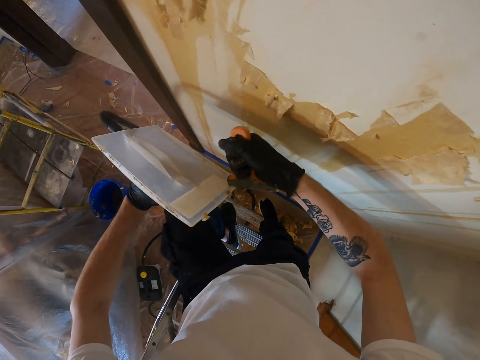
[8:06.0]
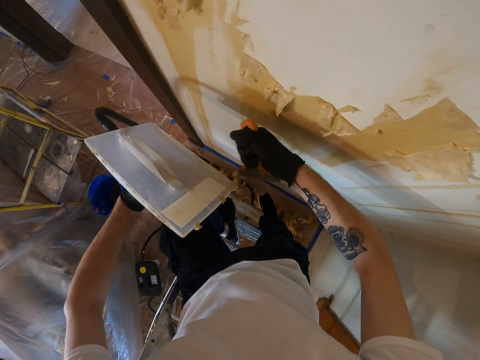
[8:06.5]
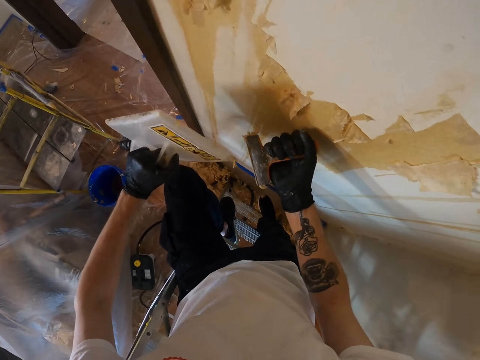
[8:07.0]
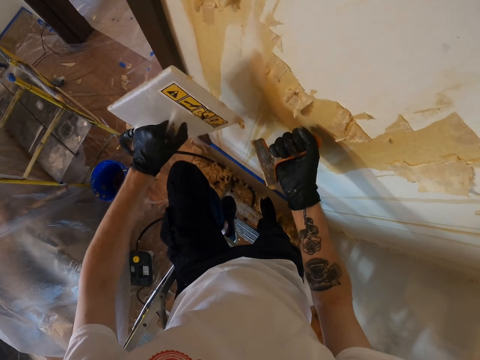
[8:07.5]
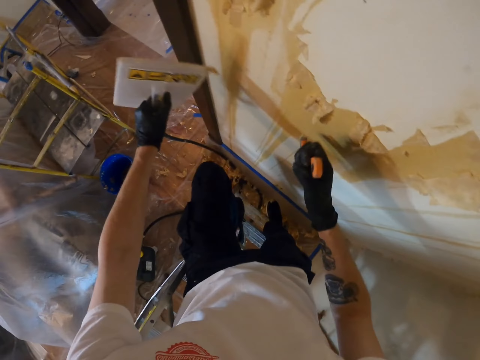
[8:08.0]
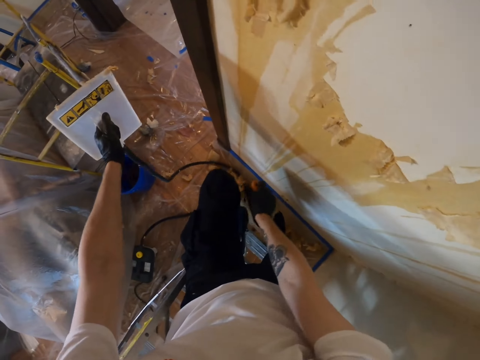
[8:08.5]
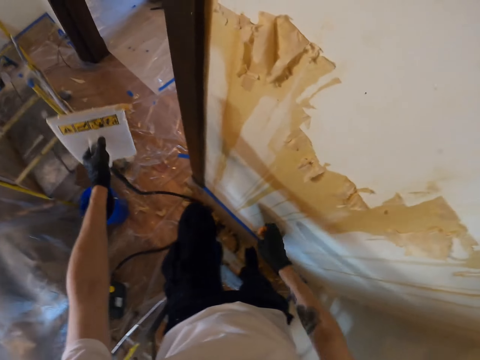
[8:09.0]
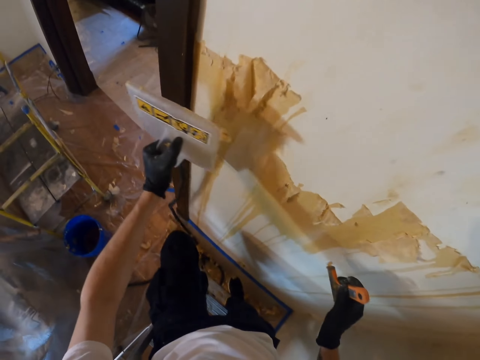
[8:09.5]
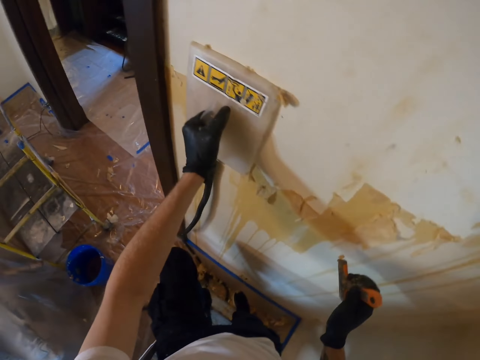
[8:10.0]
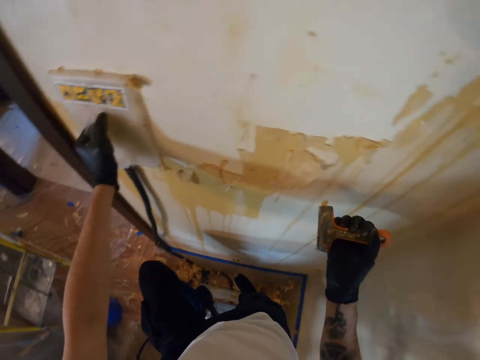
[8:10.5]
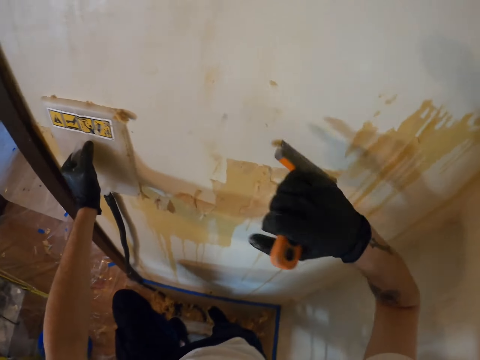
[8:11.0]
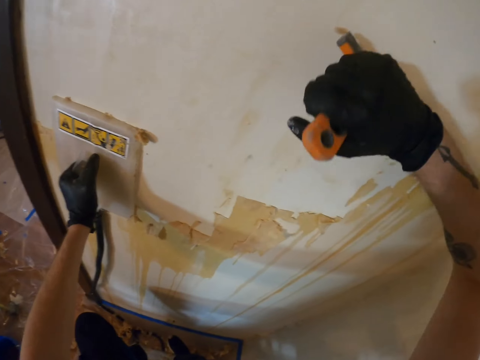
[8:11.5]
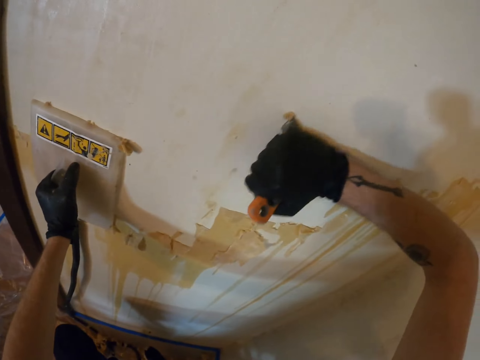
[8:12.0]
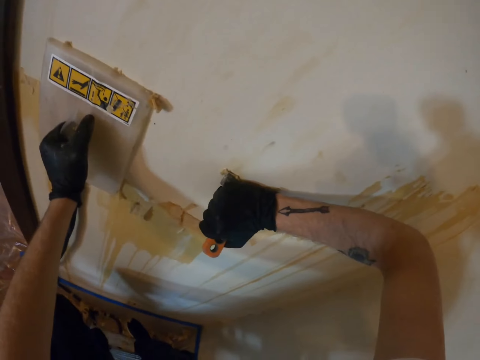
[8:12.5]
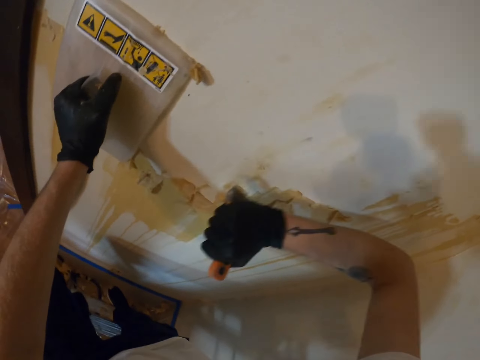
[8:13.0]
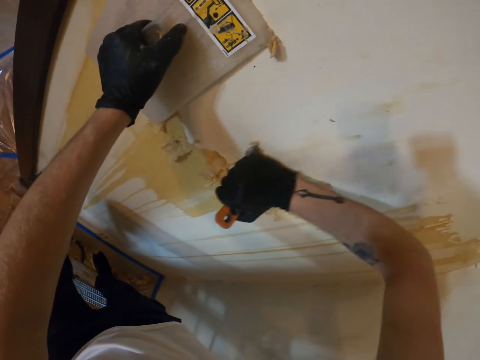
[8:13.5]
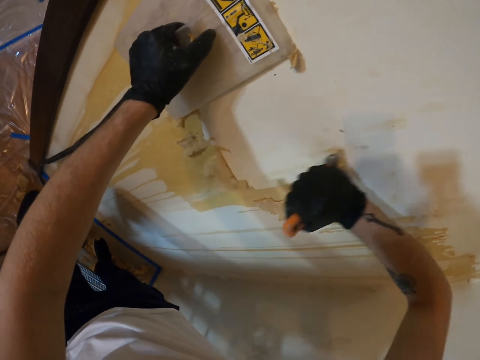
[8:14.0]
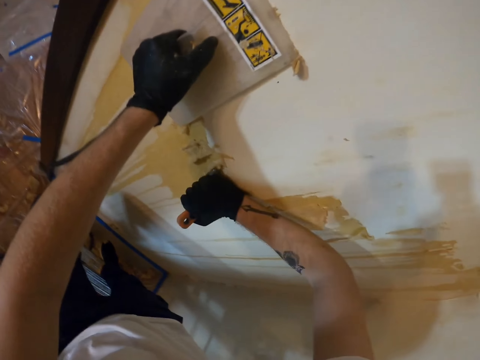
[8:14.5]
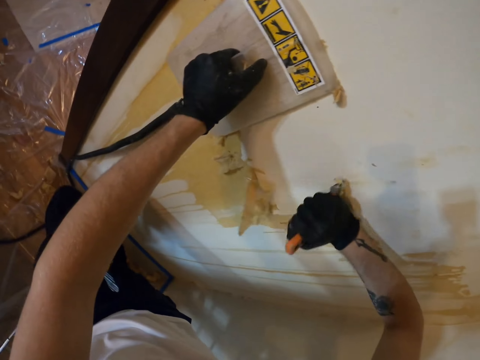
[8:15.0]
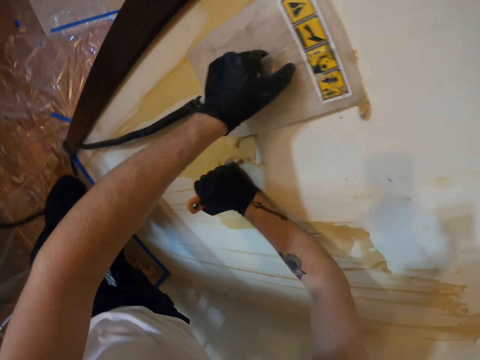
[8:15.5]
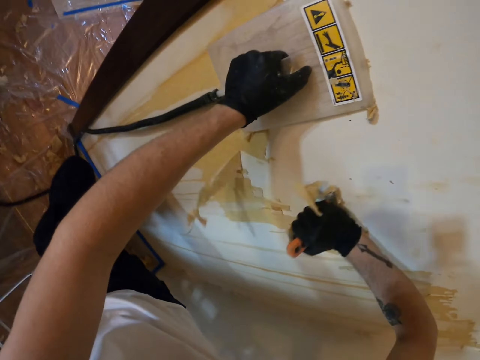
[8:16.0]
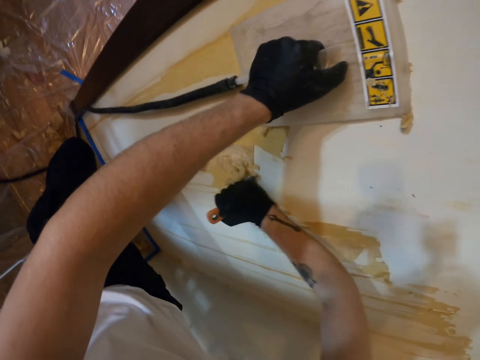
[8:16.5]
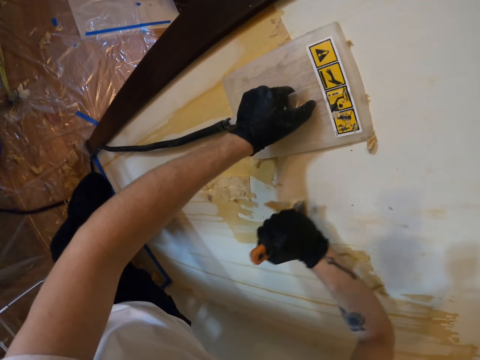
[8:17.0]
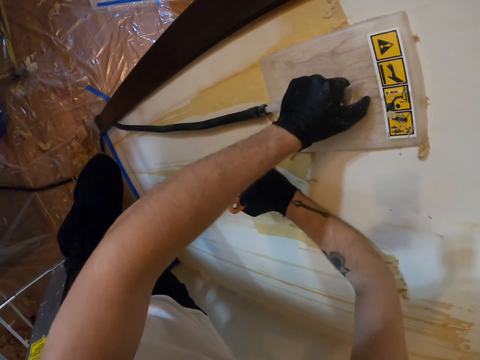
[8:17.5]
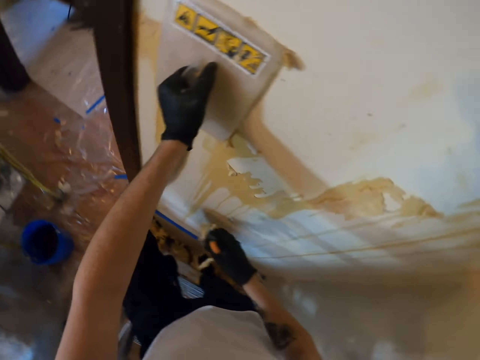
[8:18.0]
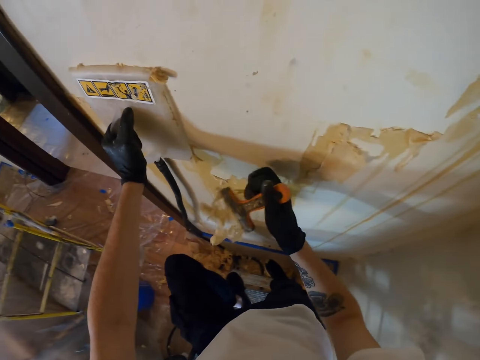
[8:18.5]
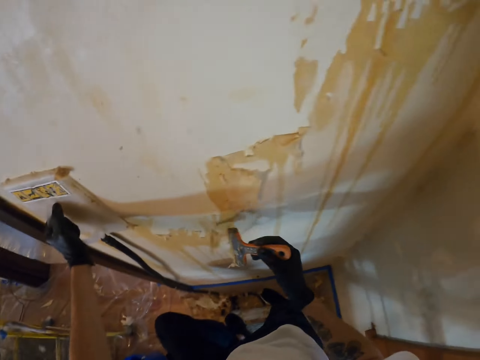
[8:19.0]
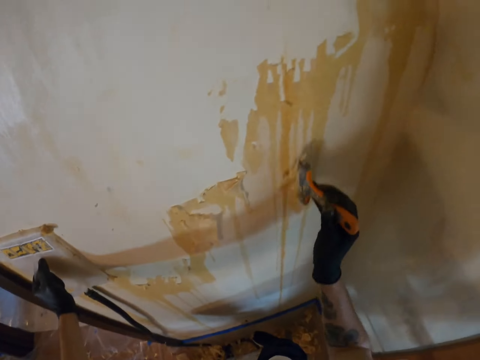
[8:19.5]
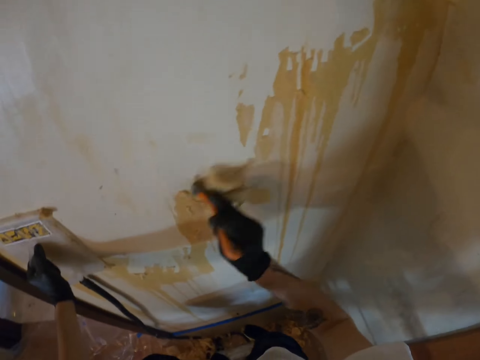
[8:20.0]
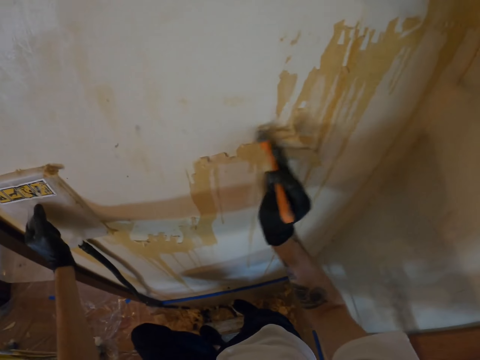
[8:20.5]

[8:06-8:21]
The camera wearer wipes the left pant with the right hand. They place the steamer on the wall with the left hand. They remove the wallpaper on the wall with a scraper in the right hand.

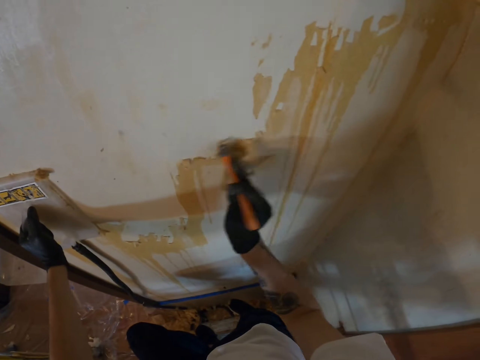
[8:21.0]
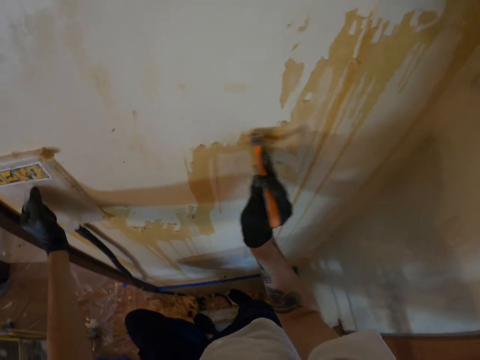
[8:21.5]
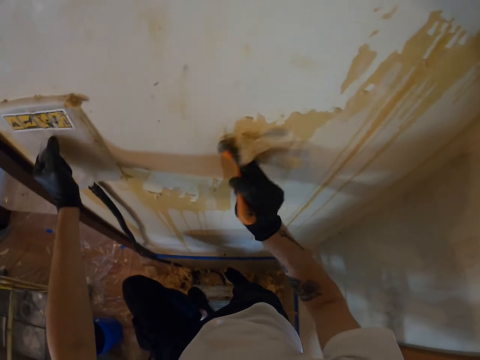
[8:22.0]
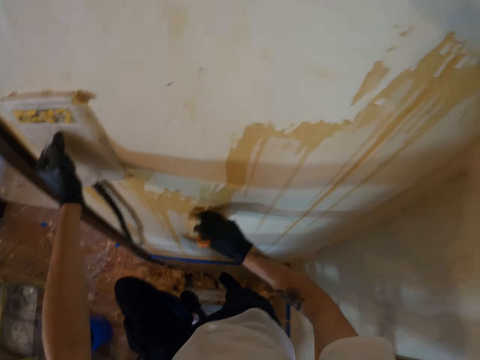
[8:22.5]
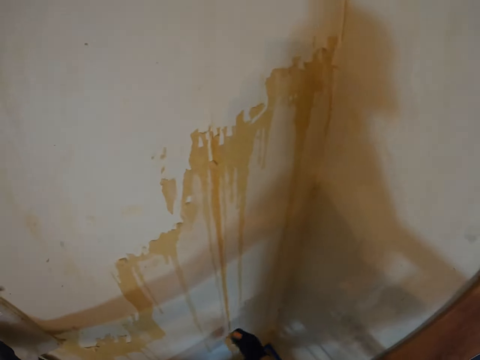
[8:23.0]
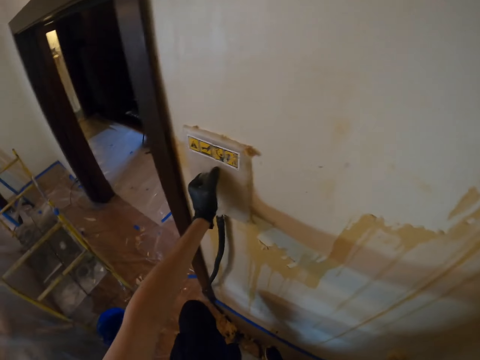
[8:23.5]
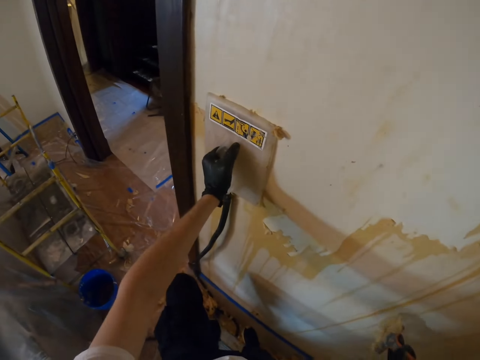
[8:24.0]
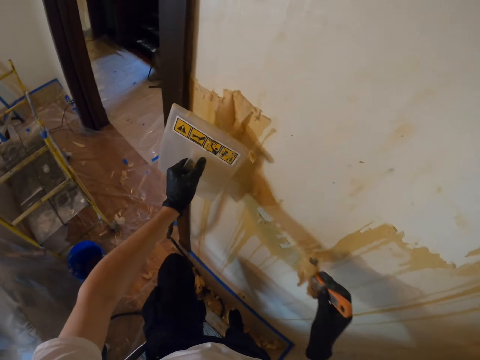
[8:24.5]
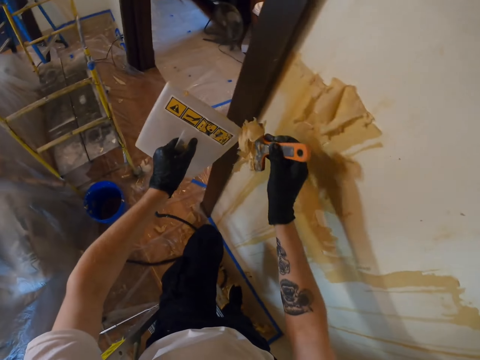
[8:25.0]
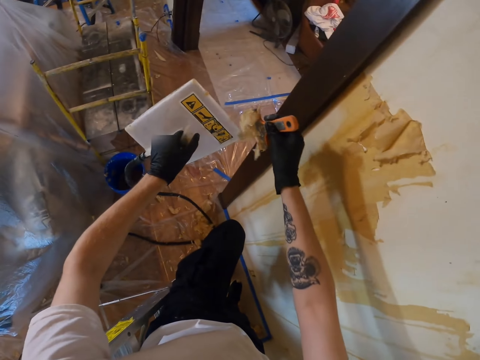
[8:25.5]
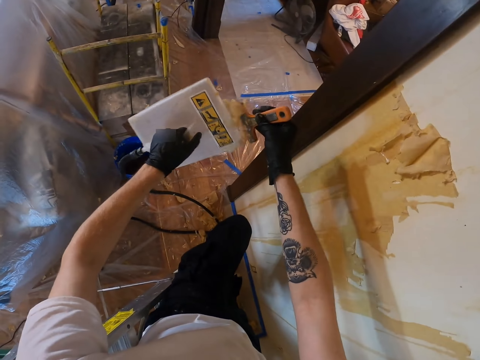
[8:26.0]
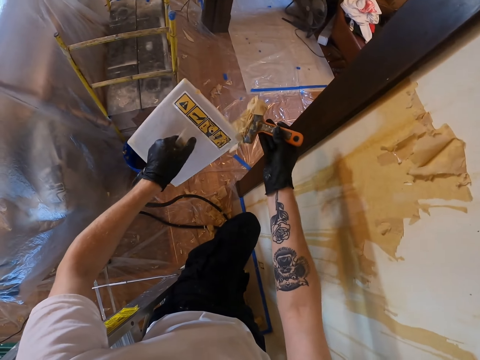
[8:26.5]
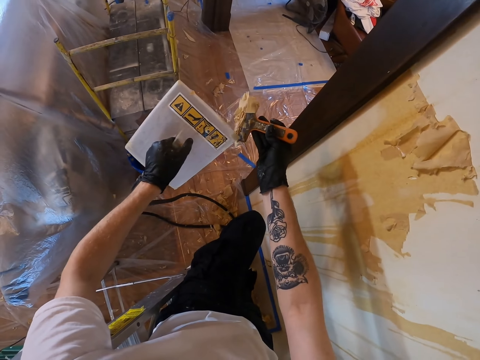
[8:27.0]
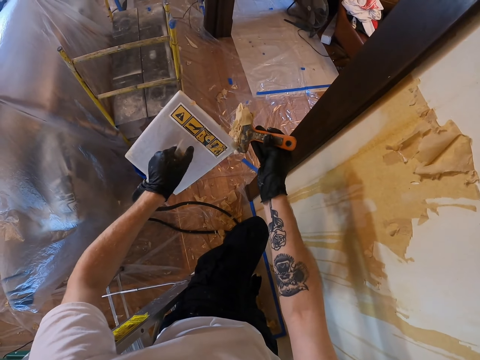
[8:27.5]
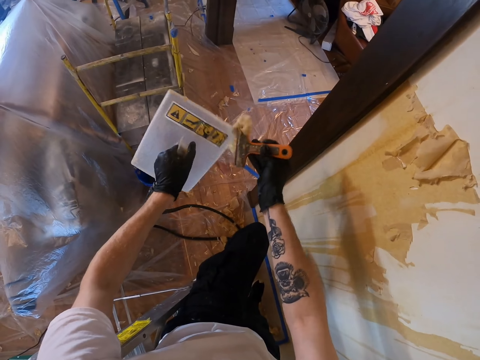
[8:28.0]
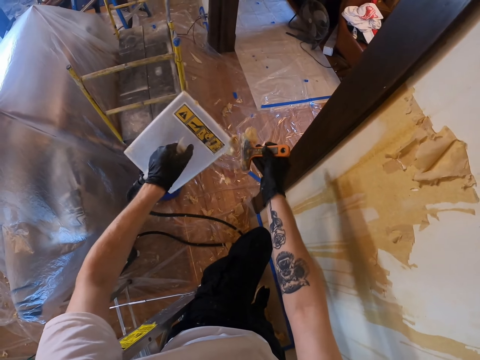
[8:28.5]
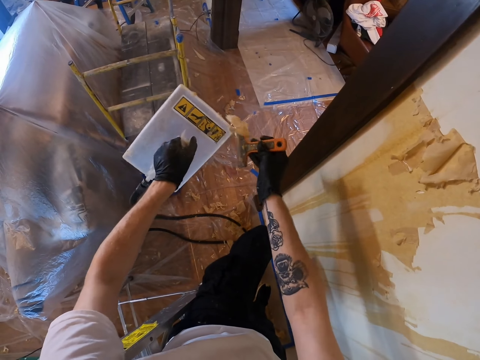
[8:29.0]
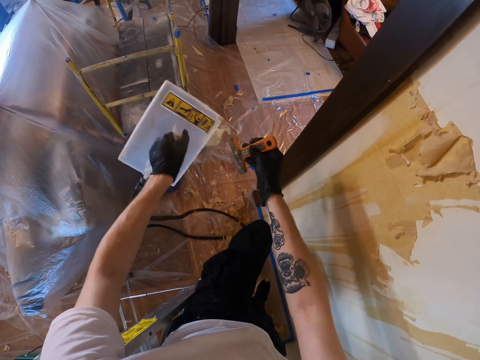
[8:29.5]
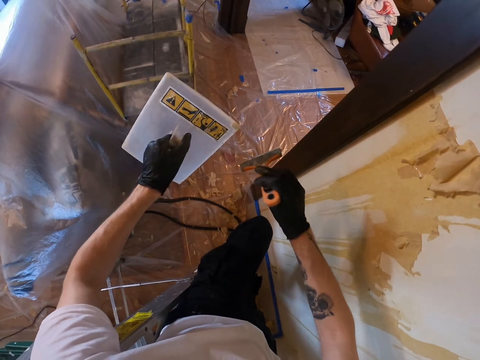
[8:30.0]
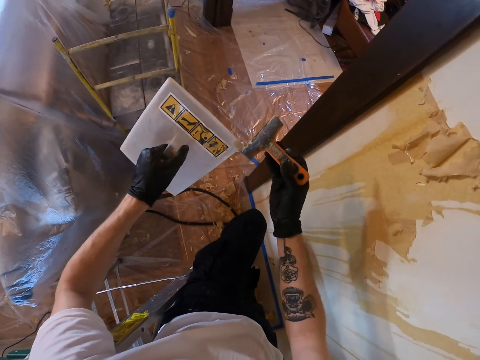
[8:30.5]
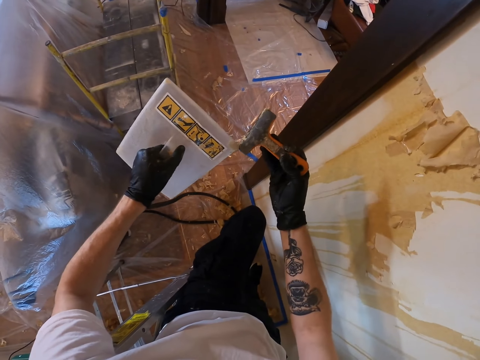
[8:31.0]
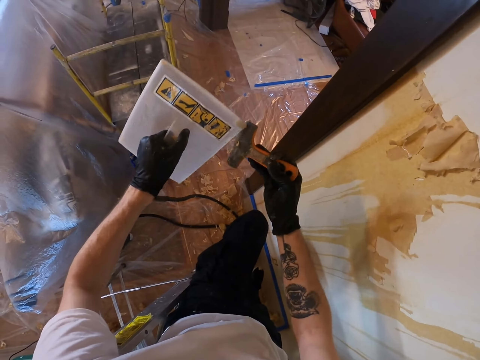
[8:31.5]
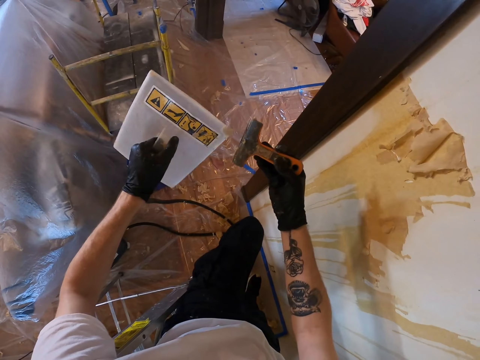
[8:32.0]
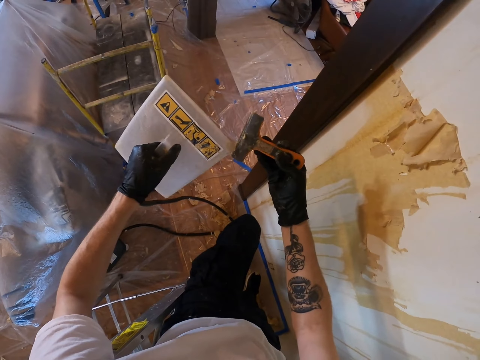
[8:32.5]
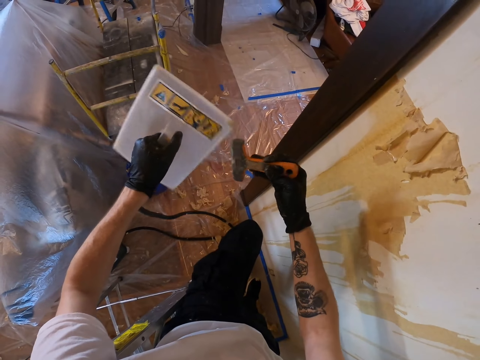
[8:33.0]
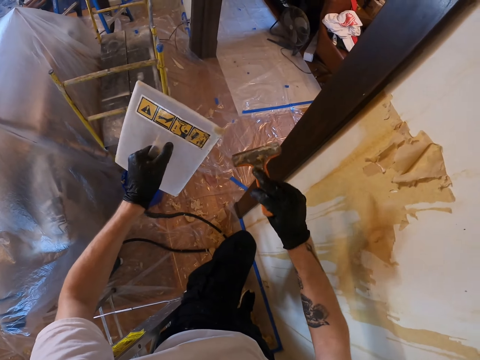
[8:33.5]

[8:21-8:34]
The camera wearer removes the wallpaper on the scraper with the steamer in the left hand.
